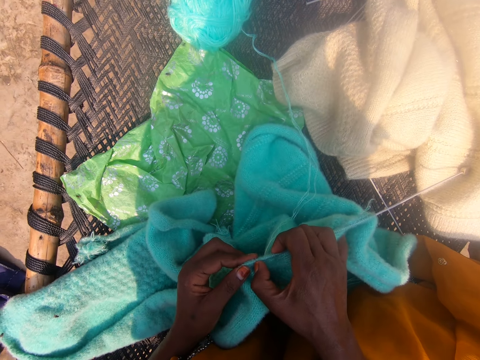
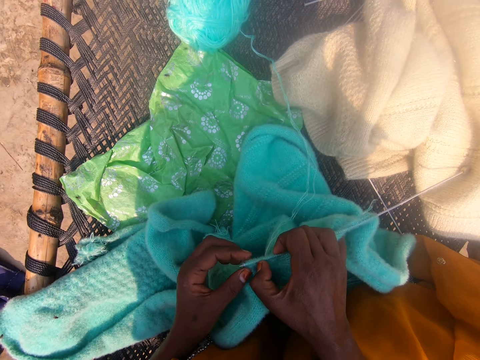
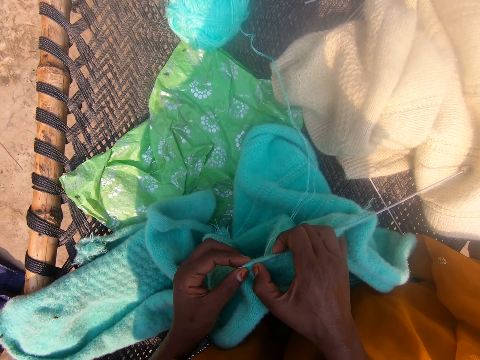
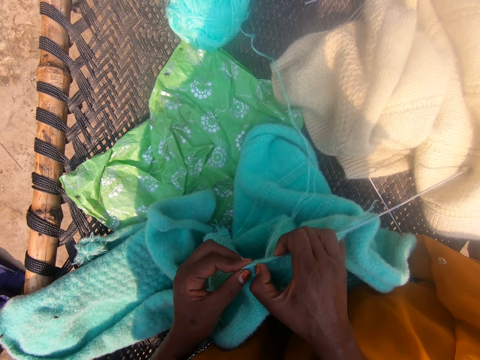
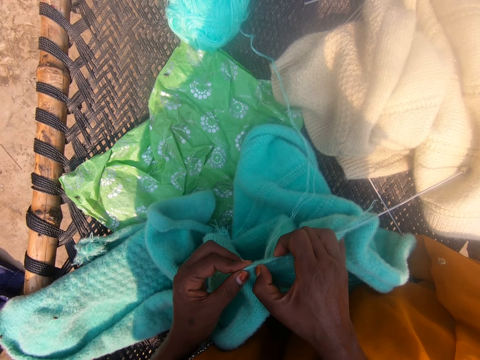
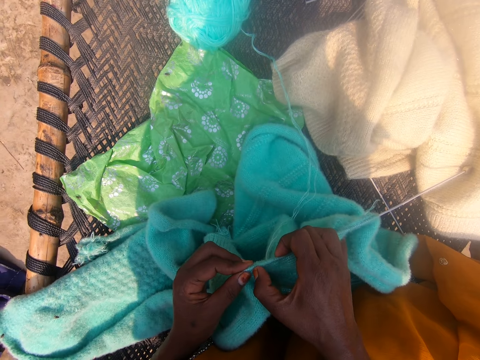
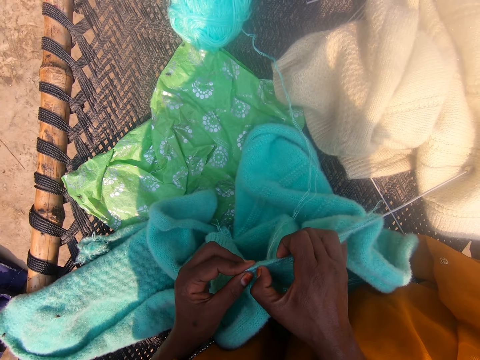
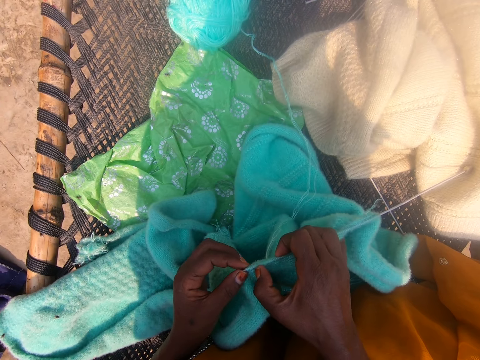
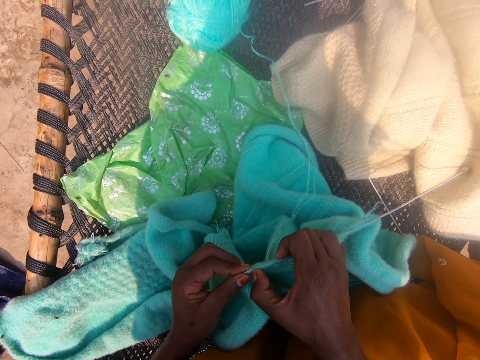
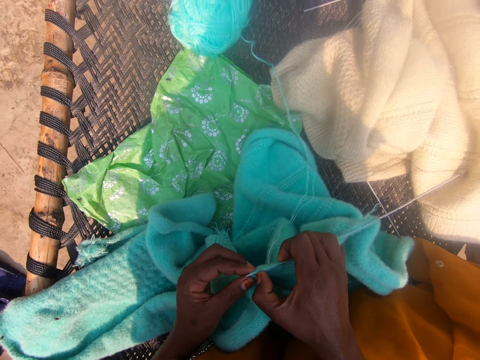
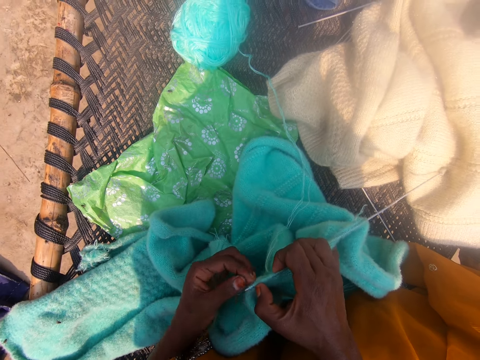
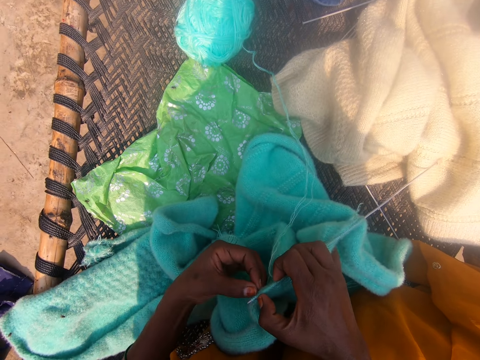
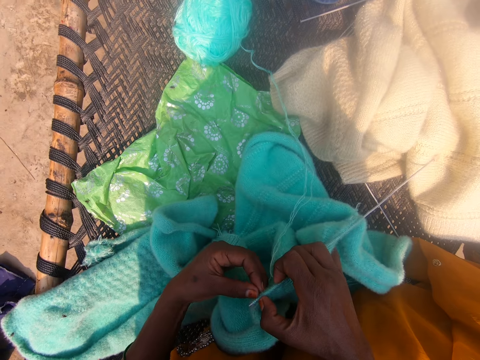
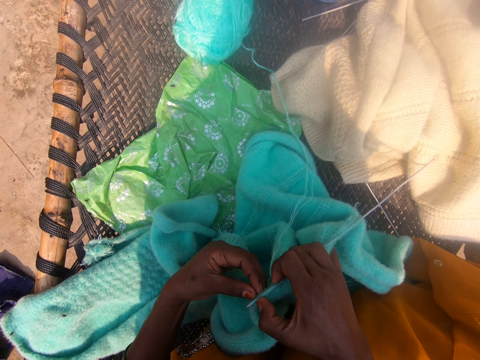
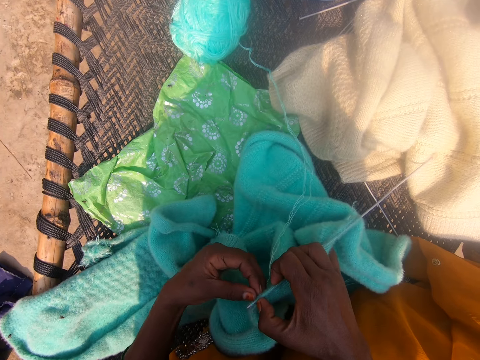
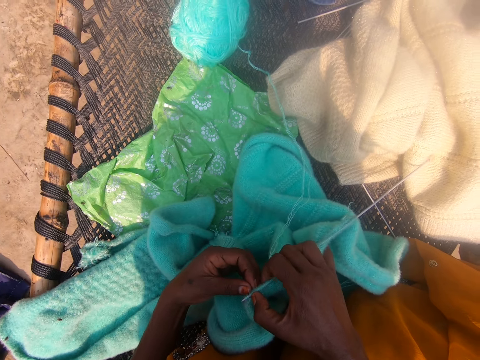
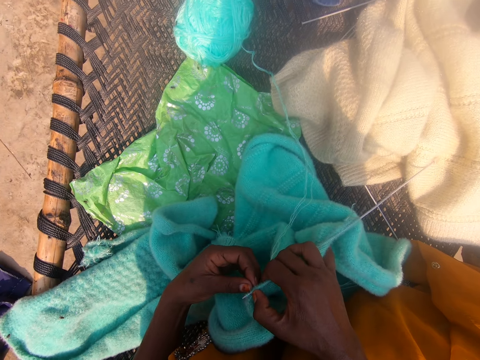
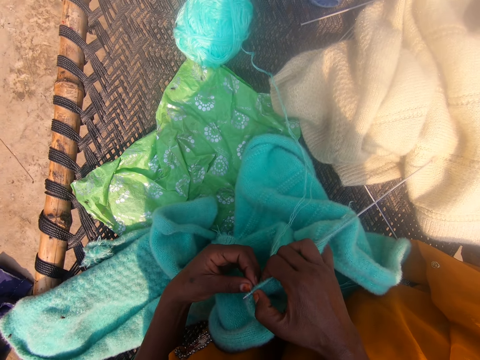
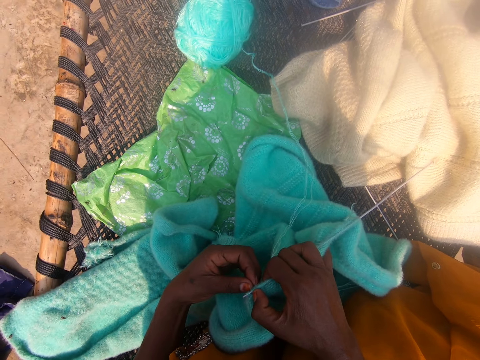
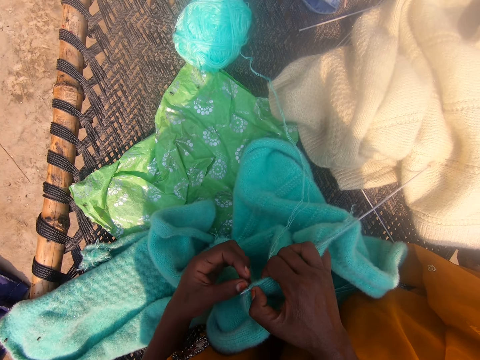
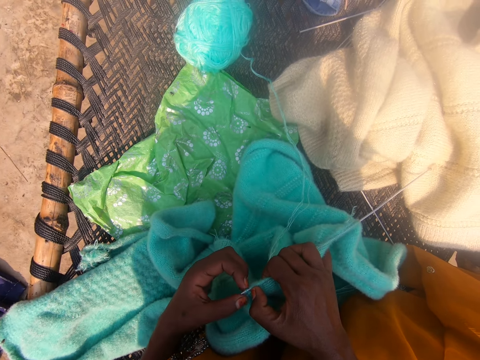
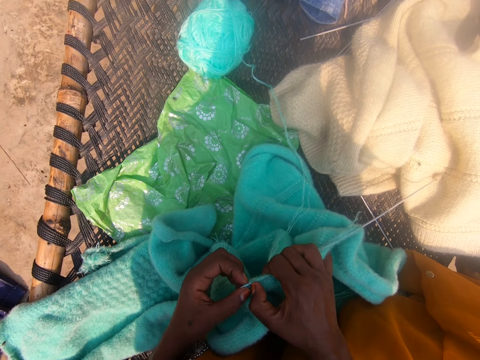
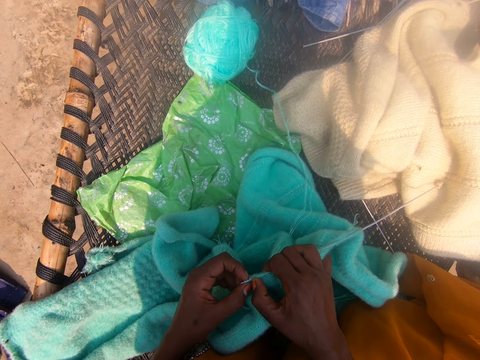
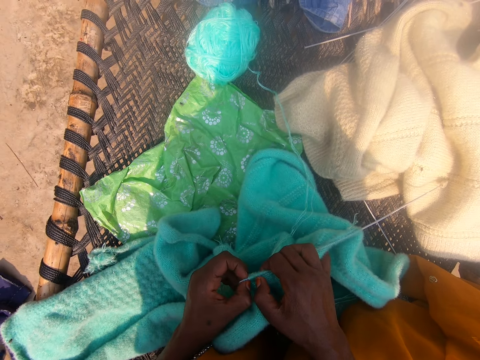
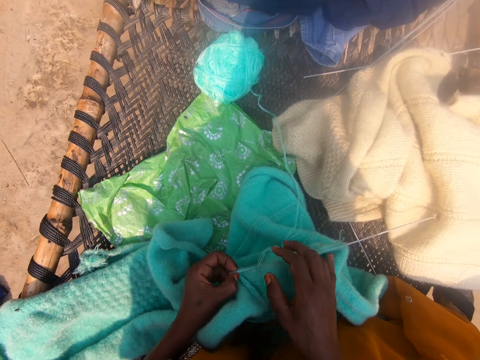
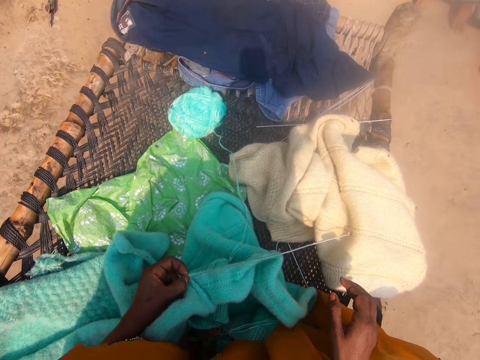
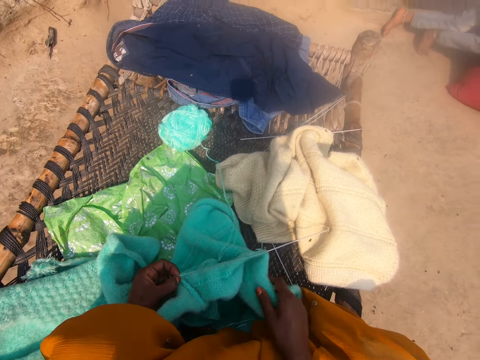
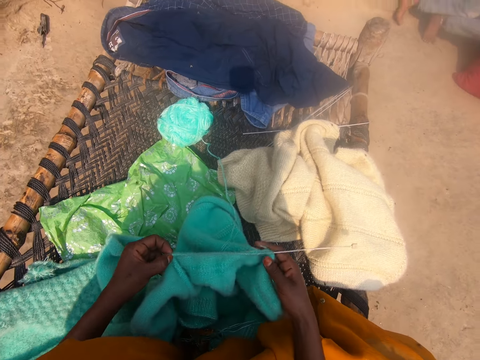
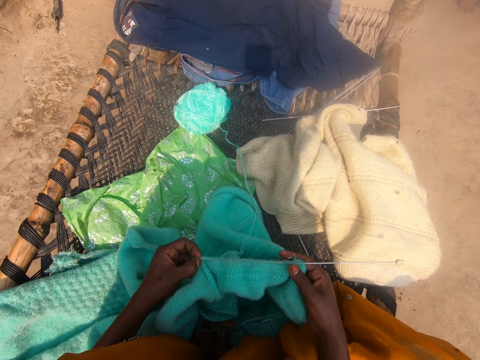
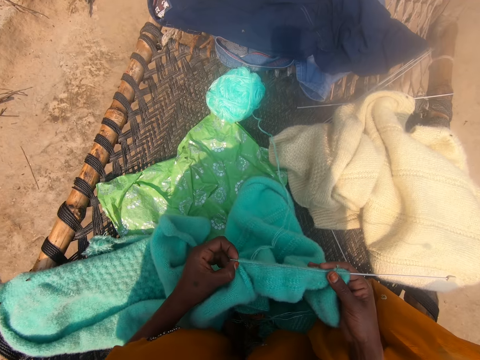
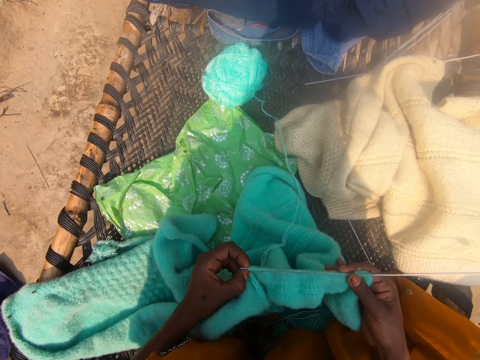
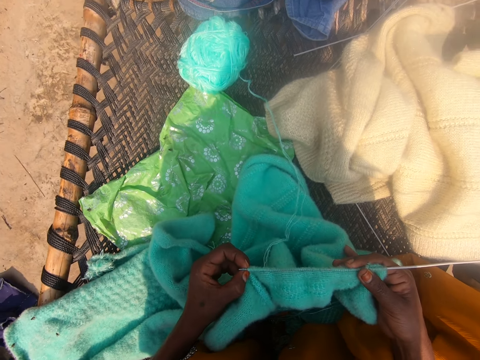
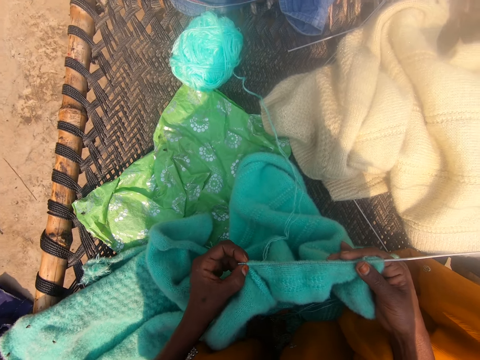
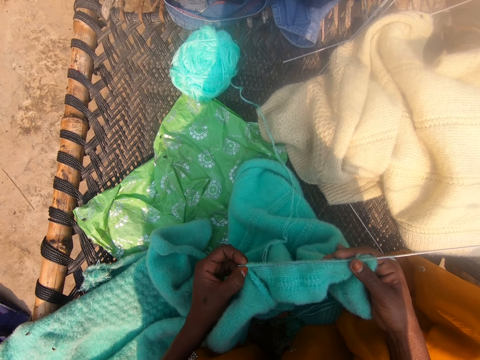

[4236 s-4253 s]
The camera wearer tilts the left hand. They adjust the fabric on the crochet. They withdraw the left hand from the crochet. They hold the crochet with the fingers of the left hand. They withdraw the right hand from the crochet. They hold the fabric with the right hand. They hold the crochet with the right hand.

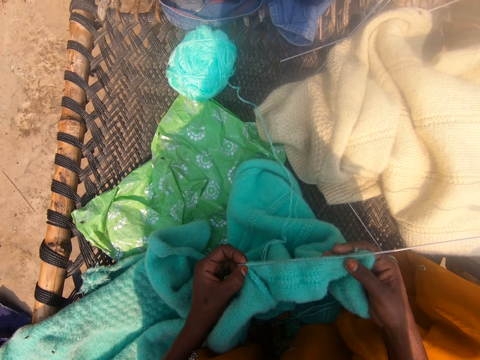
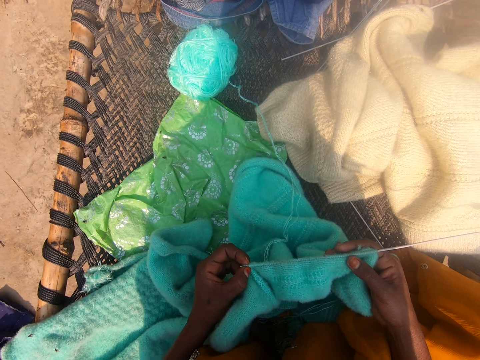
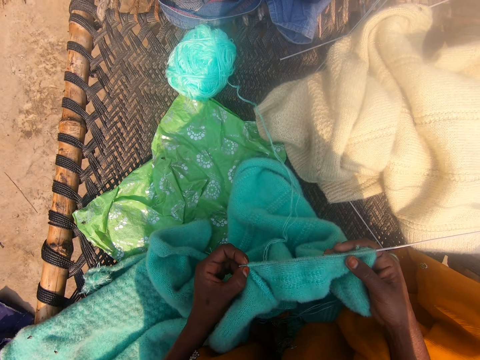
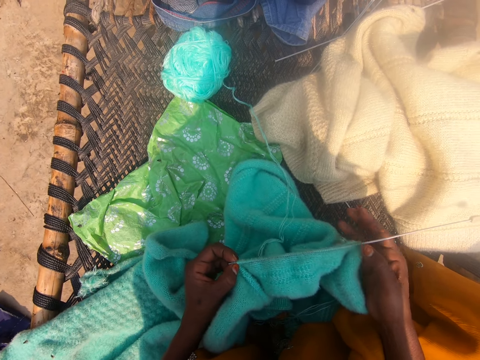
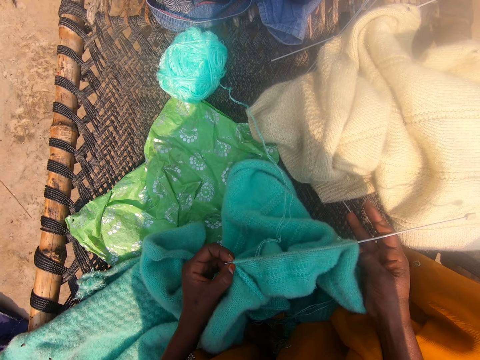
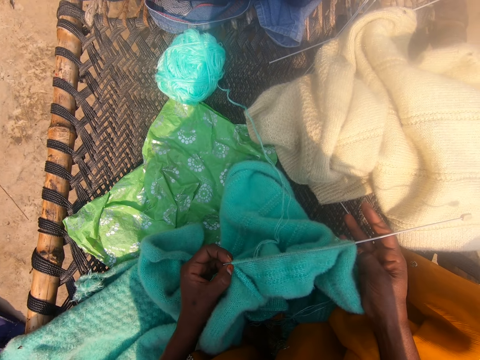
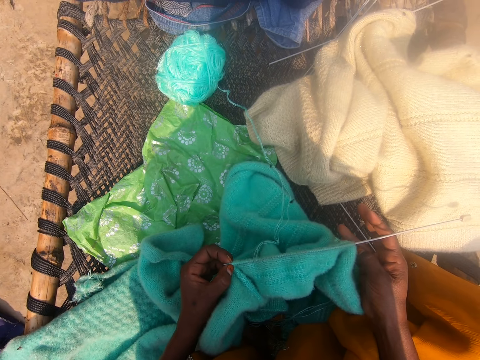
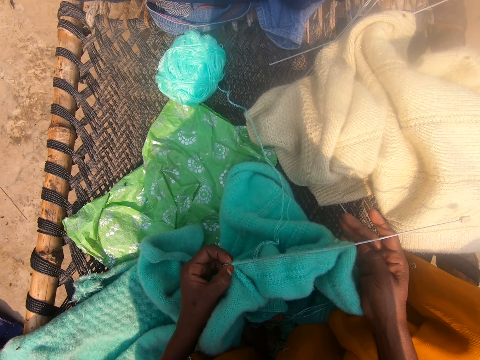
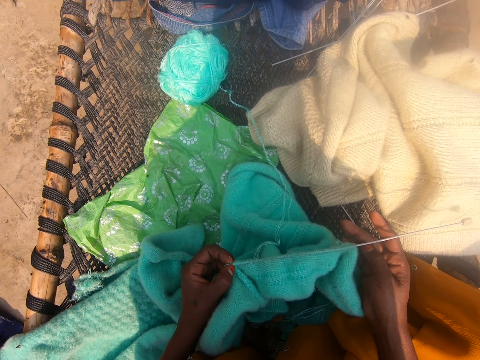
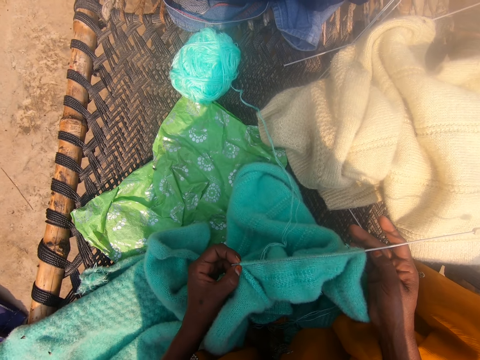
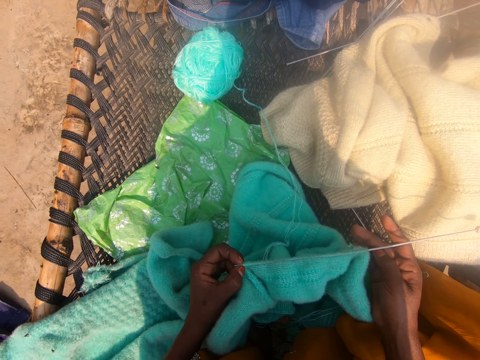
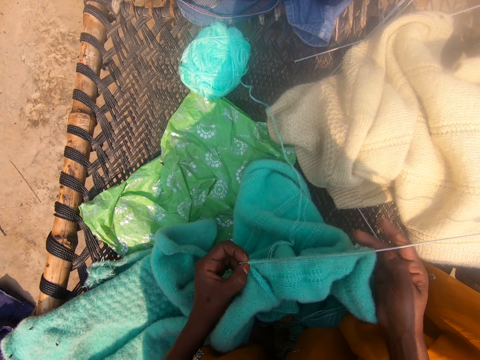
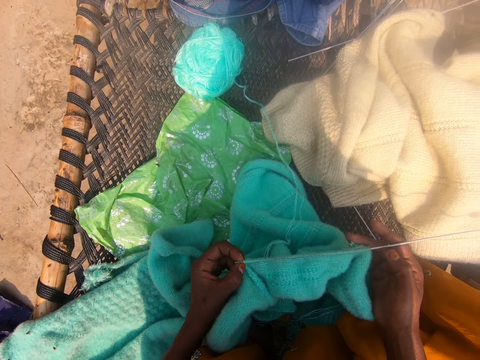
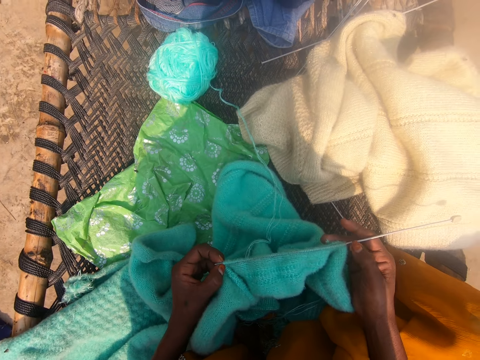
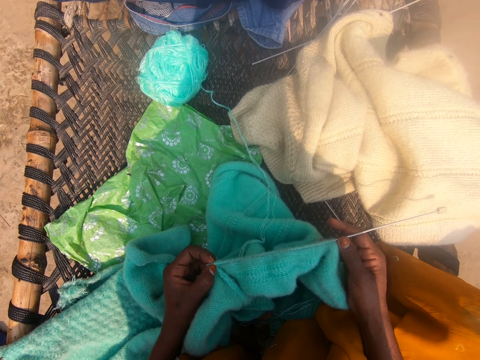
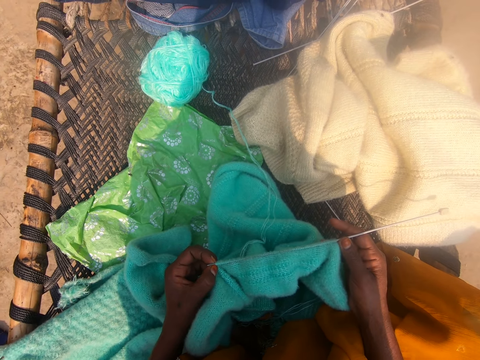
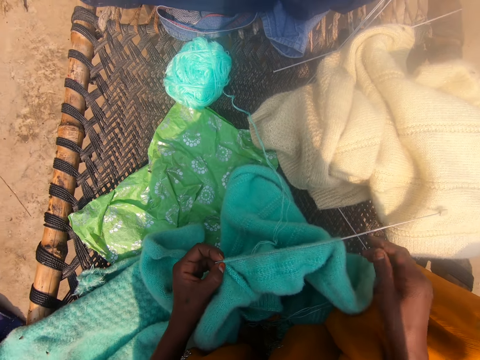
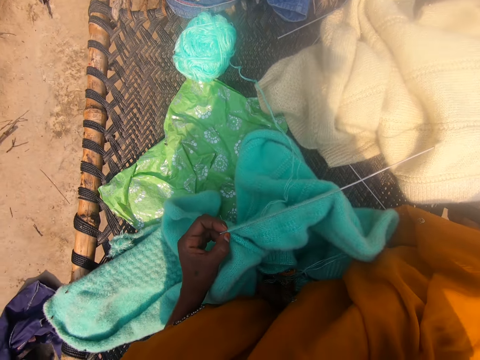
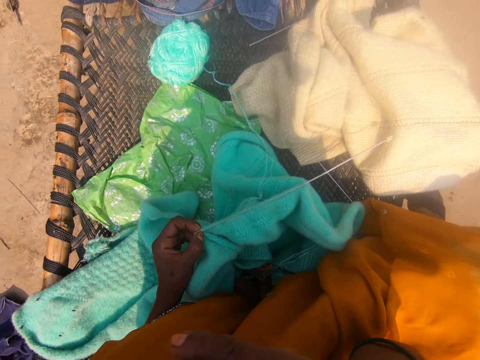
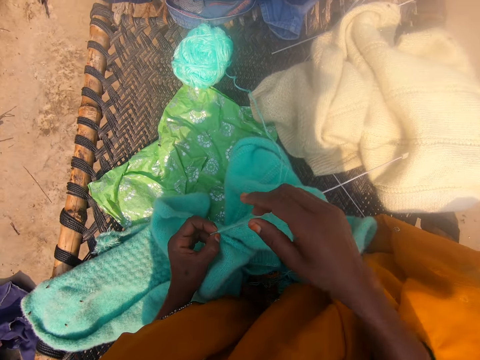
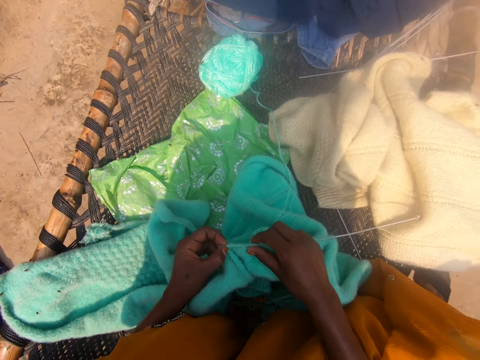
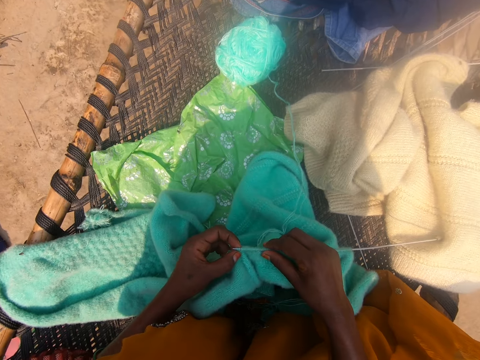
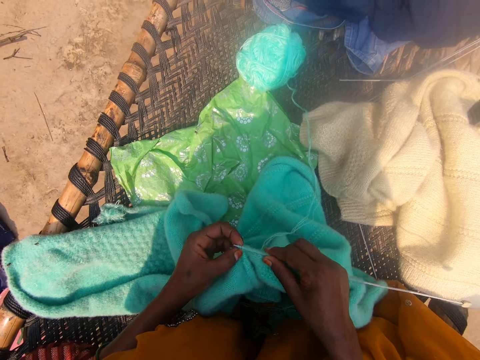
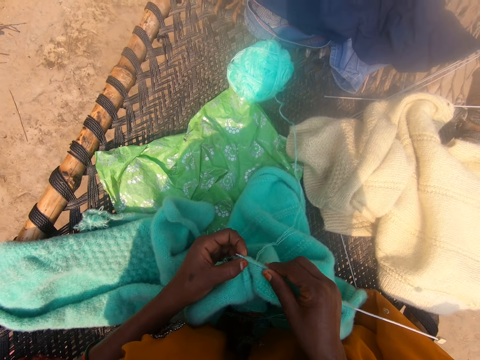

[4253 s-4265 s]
The camera wearer counts with her fingers on the right hand. She gesticulates with her right hand. She touches the crochet with the thumb. She touches the fabric with the ring finger. She touches her face with her right hand. She withdraws the hand from the crochet. She lowers her right hand. She holds the crochet.
